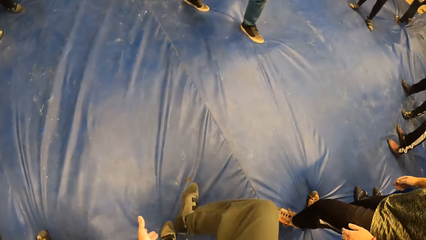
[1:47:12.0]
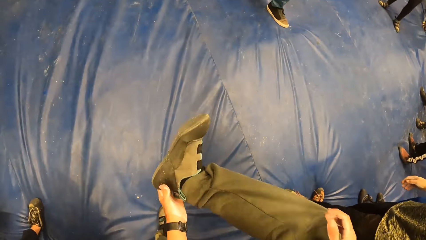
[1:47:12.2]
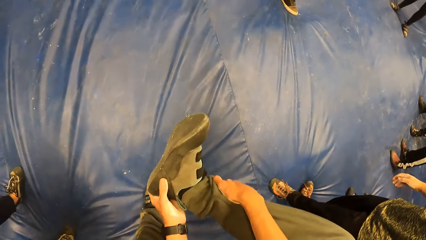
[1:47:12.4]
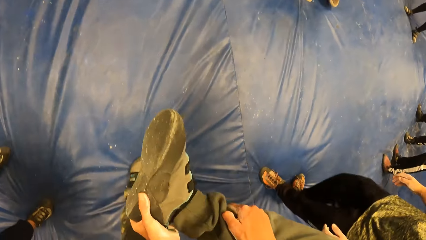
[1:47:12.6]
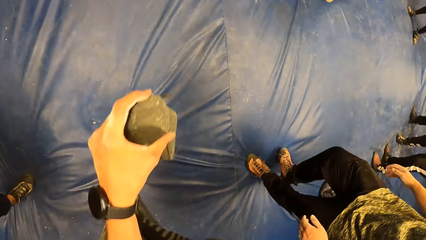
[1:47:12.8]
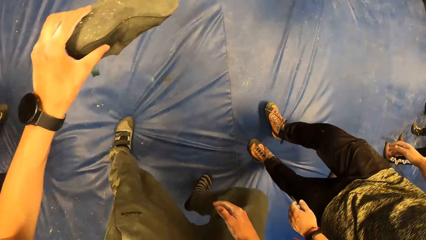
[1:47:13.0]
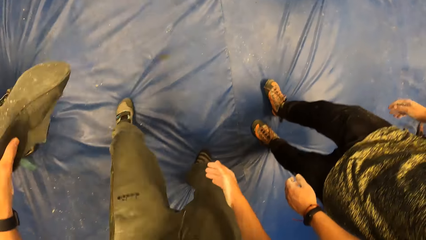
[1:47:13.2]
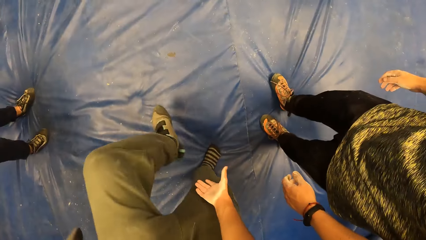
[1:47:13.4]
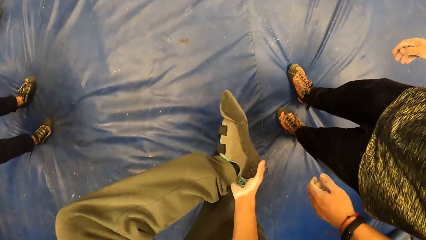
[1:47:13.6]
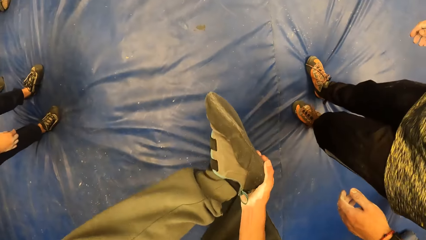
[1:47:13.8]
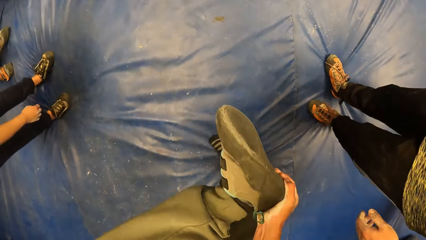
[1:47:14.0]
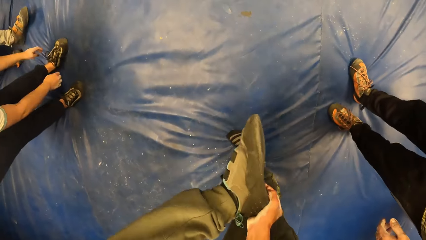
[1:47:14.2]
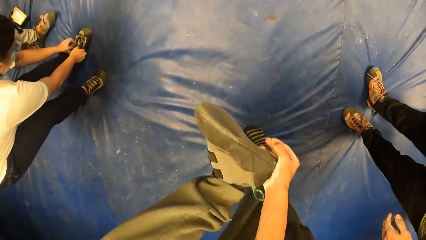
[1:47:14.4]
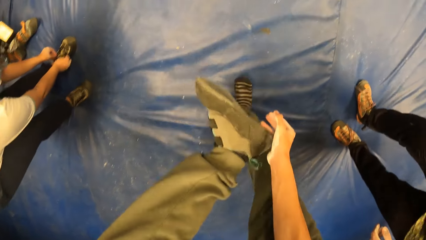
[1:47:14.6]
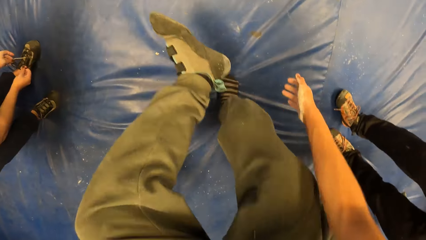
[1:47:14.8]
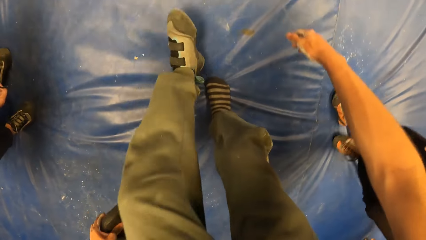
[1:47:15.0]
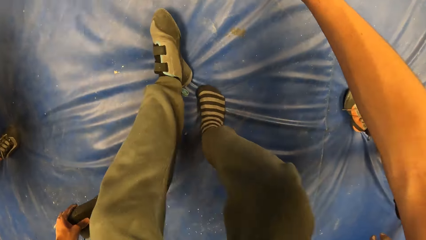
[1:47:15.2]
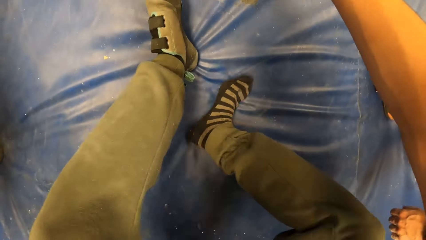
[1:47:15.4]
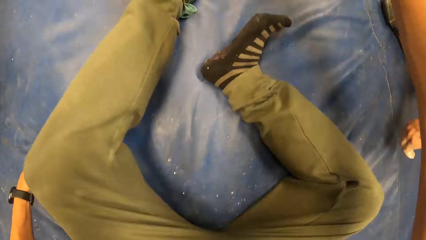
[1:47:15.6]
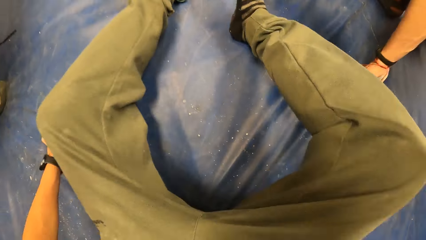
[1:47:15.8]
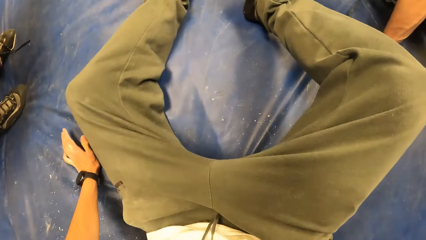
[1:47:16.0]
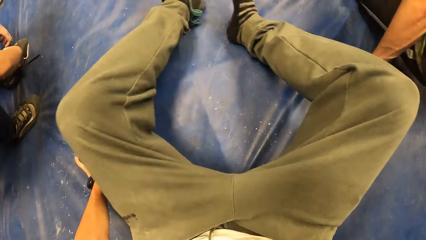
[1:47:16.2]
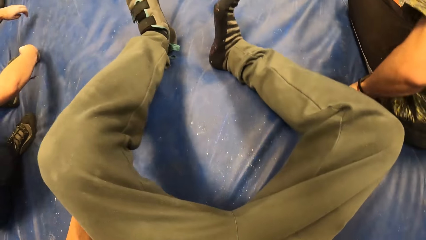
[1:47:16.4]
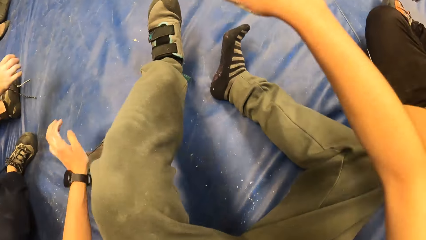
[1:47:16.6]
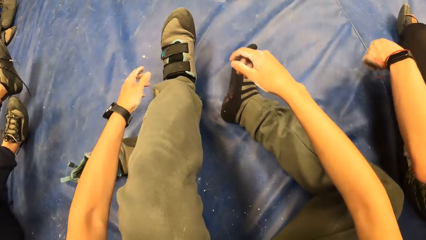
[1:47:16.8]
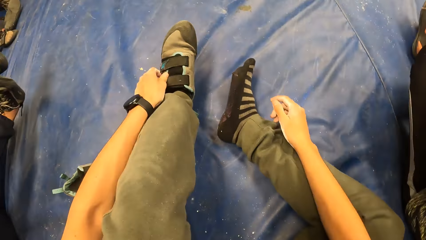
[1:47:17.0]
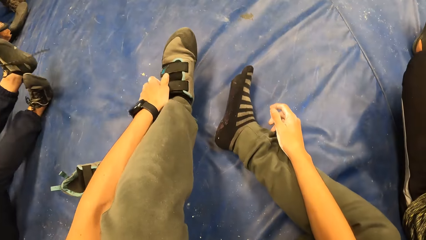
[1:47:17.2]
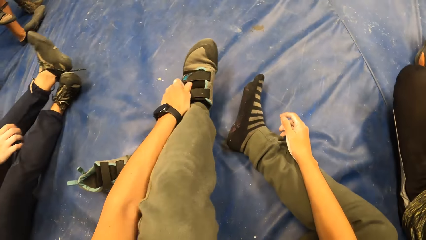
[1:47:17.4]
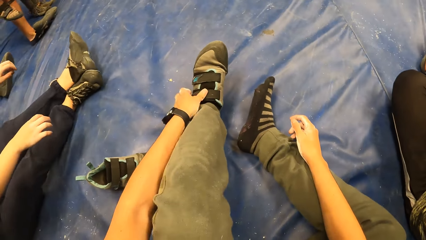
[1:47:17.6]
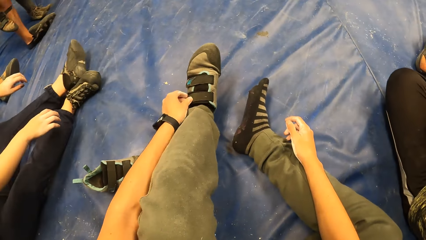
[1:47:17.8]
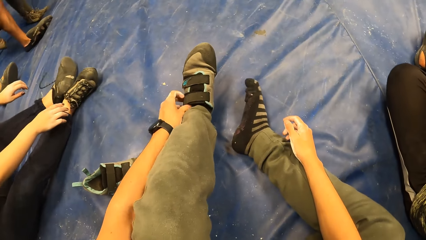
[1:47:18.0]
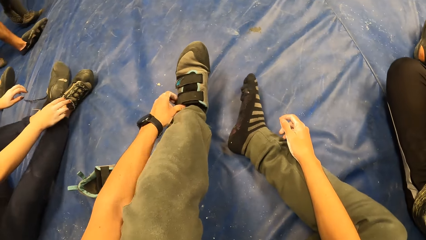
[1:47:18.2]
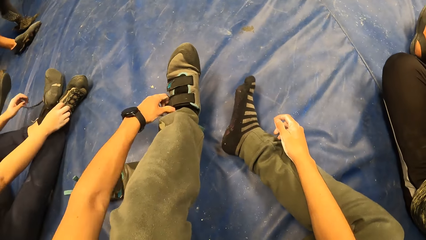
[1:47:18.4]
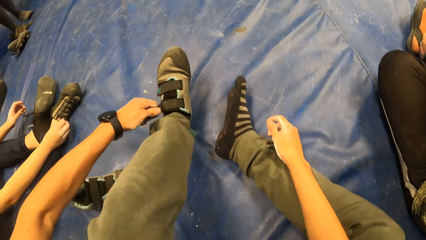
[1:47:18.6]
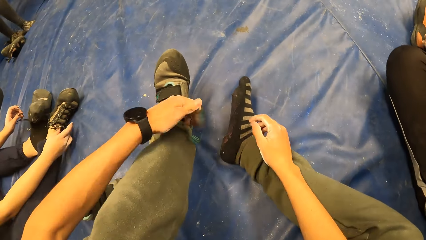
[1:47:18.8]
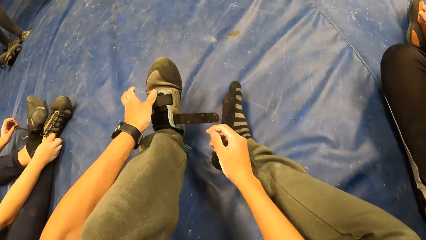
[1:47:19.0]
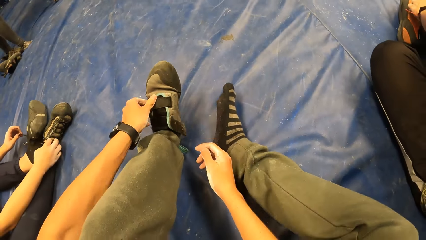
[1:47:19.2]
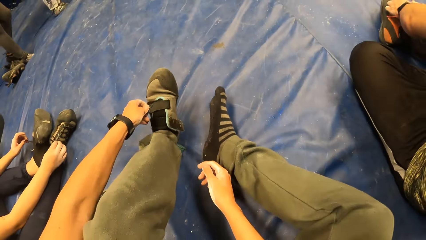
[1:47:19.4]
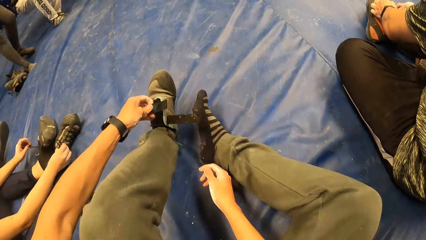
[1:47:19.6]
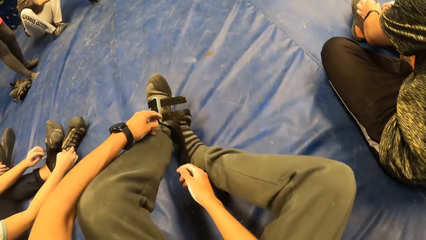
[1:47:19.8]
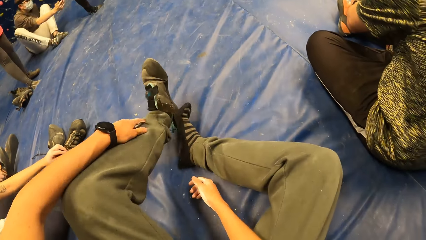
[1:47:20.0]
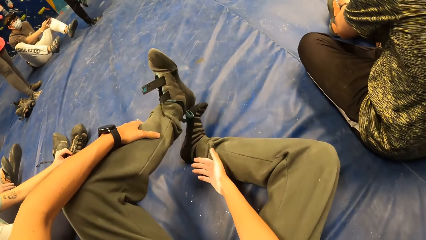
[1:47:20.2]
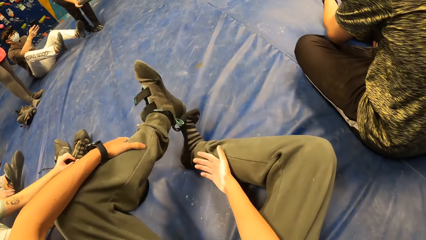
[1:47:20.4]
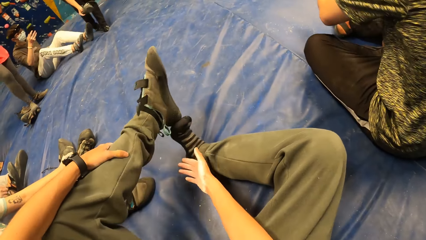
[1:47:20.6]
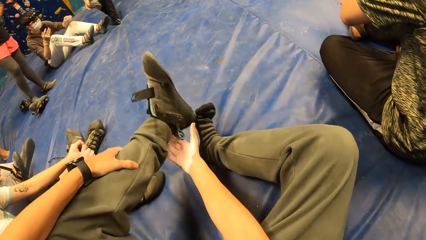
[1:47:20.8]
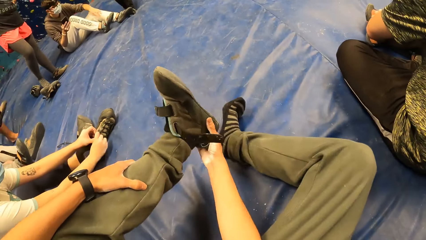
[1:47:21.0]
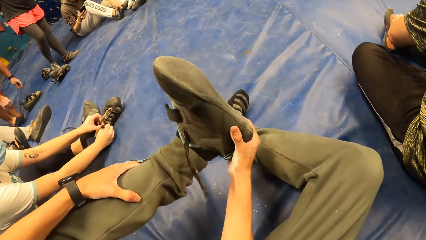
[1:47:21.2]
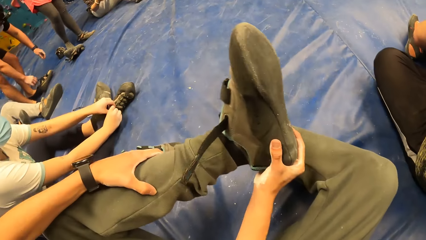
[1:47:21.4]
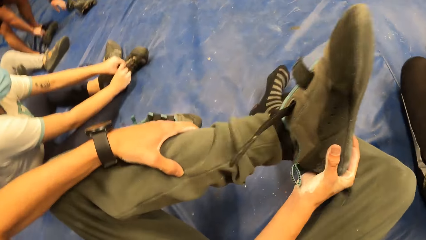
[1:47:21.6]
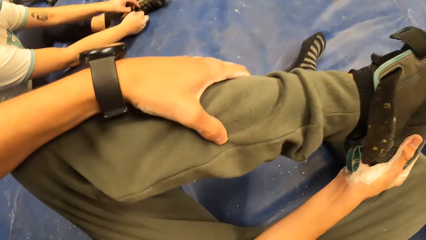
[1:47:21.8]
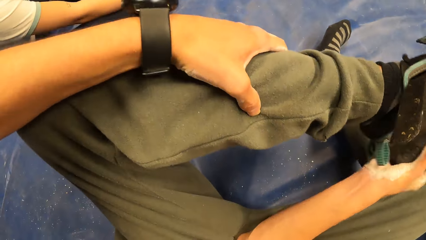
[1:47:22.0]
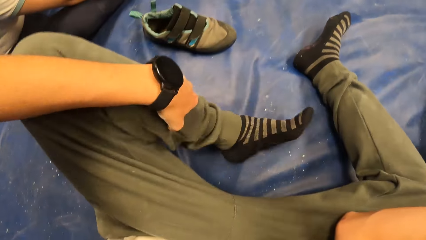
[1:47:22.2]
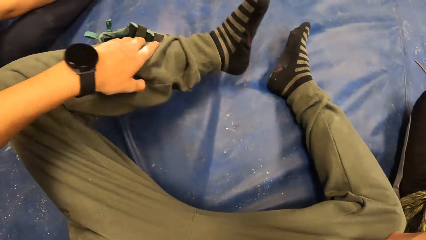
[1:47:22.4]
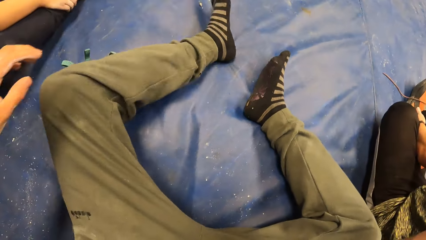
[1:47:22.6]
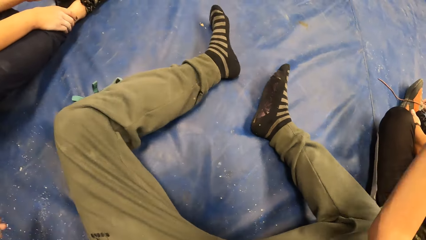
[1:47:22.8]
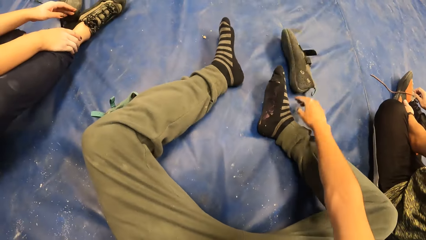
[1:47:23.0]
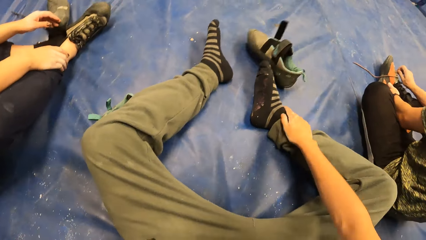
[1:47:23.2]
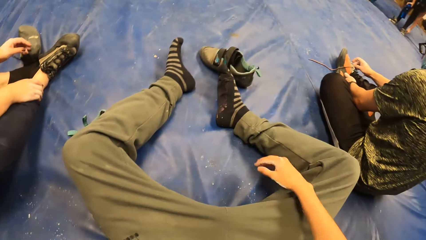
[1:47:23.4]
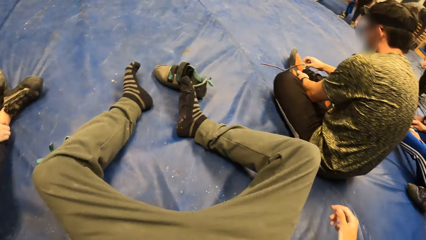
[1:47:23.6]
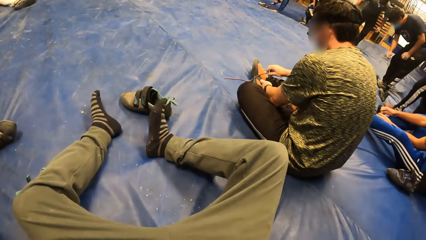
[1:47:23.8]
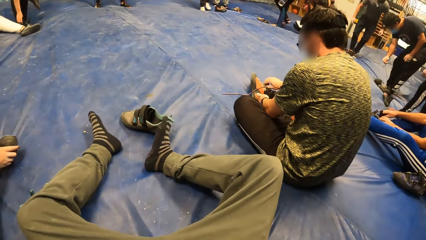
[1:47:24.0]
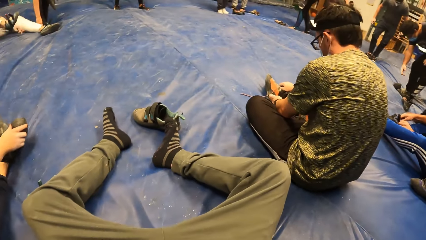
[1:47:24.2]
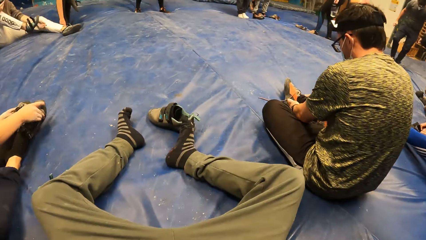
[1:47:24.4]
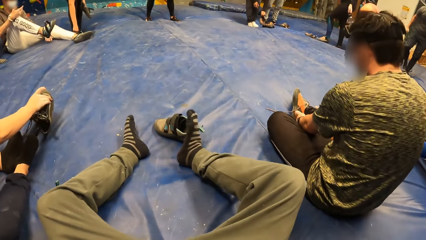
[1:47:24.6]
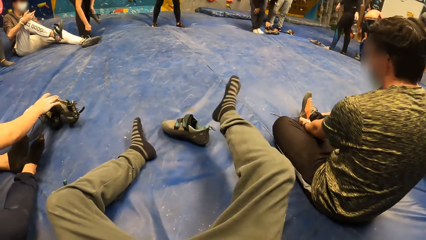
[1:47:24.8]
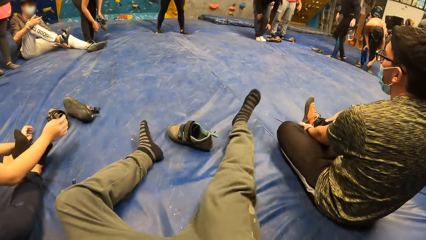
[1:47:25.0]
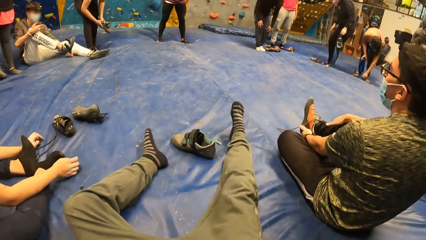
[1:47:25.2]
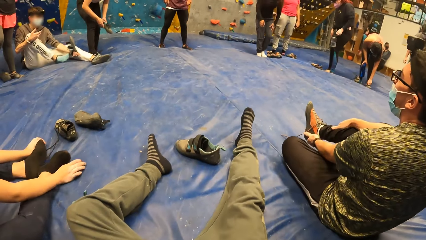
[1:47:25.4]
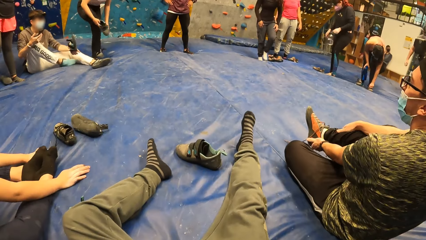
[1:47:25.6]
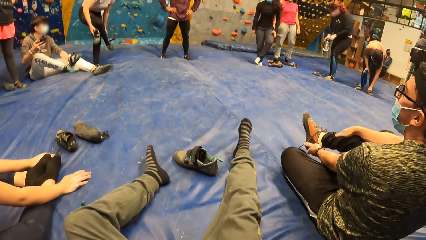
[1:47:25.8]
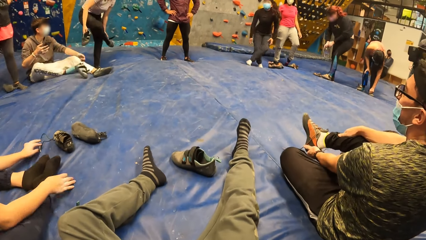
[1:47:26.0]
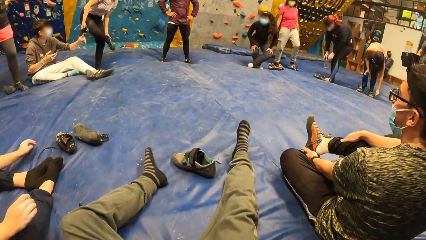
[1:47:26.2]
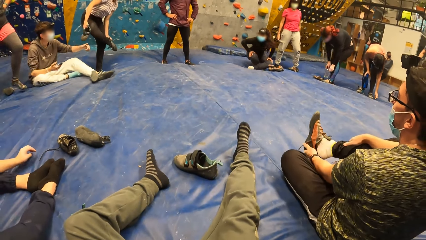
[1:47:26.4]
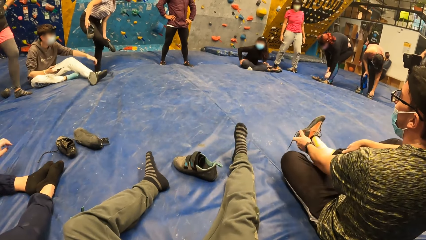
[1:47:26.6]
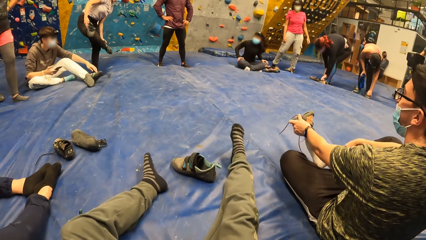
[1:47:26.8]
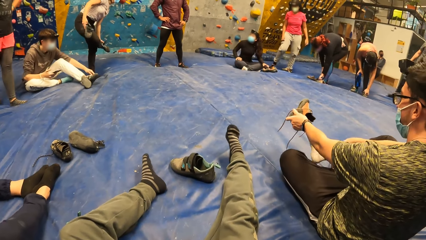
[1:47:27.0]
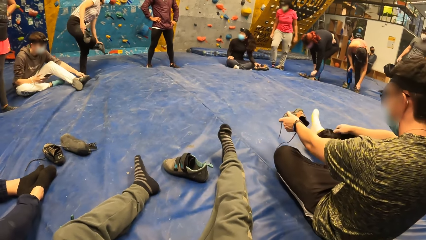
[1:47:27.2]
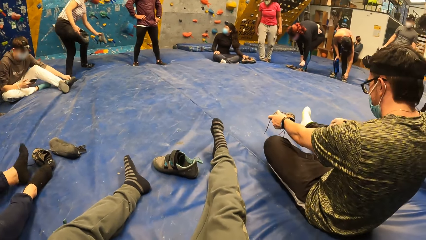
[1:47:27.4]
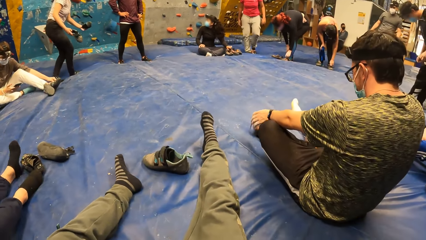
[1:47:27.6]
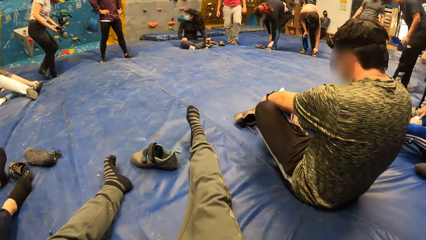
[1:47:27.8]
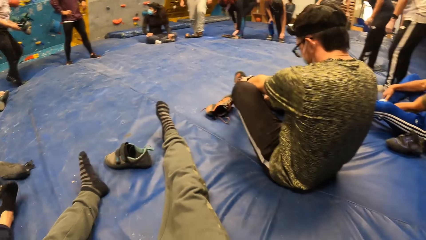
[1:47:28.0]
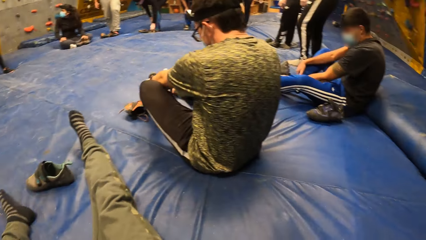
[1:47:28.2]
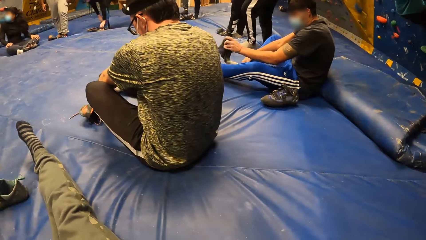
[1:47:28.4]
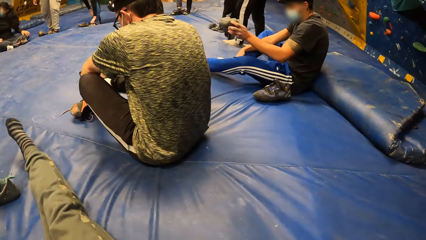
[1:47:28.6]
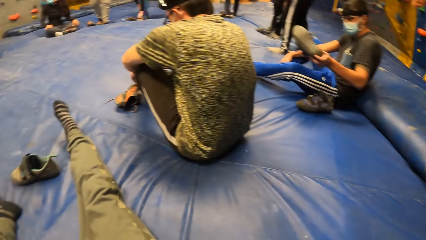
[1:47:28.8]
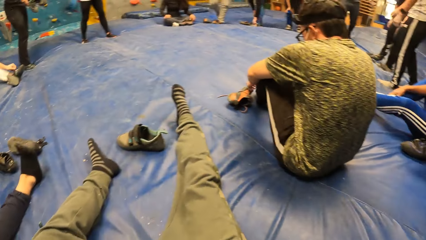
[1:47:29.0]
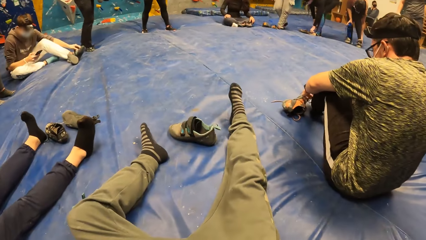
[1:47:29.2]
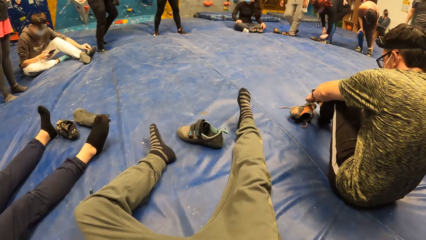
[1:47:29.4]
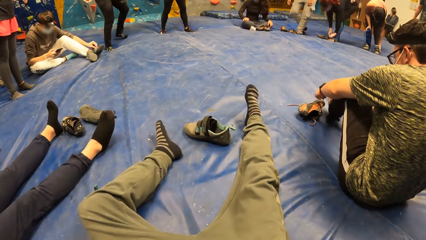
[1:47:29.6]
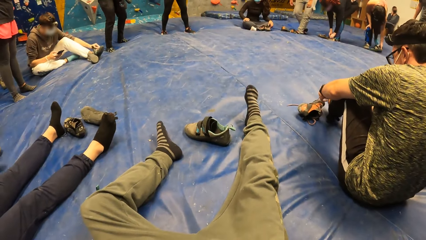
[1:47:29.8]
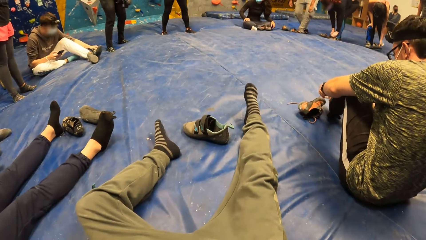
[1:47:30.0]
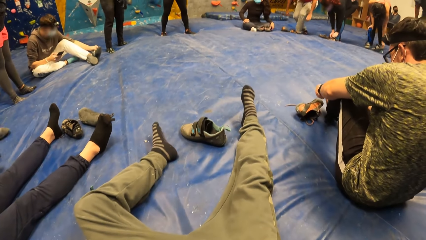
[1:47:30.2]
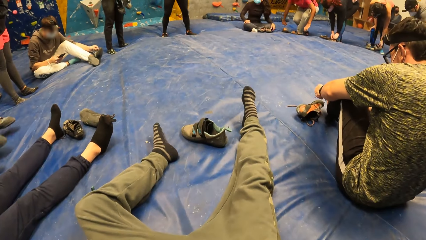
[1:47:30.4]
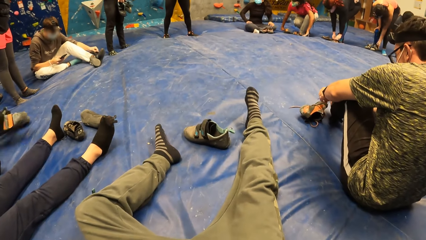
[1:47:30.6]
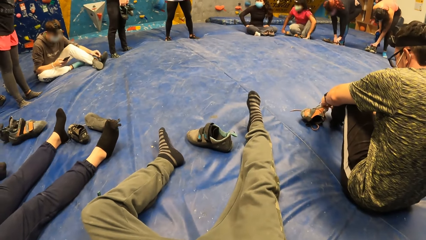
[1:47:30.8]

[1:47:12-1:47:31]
The camera wearer removes his shoe from his right leg with both hands. He sits on the boulder mat. He removes his shoe from his left leg with his right hand. He drops the shoes on the boulder mat with his right hand. A man removes his shoe with both hands. The camera wearer stretches the right leg. He looks around the room.
